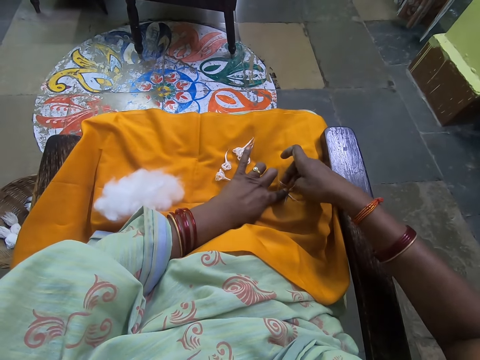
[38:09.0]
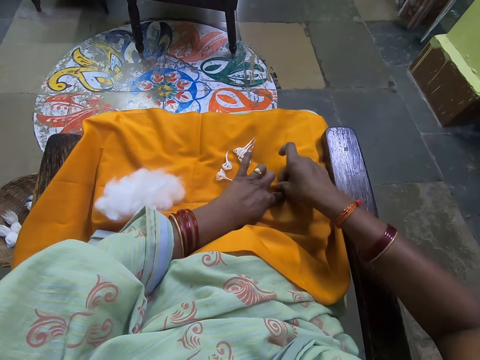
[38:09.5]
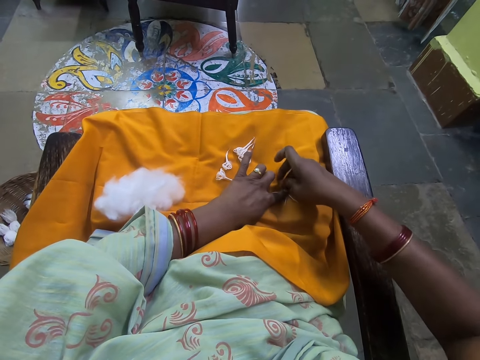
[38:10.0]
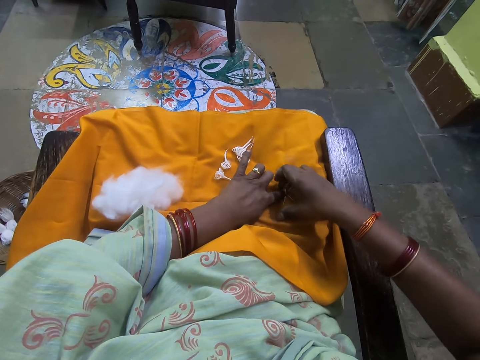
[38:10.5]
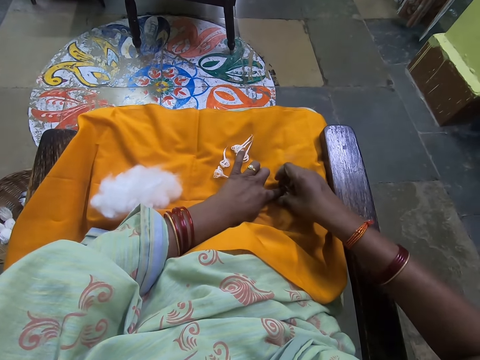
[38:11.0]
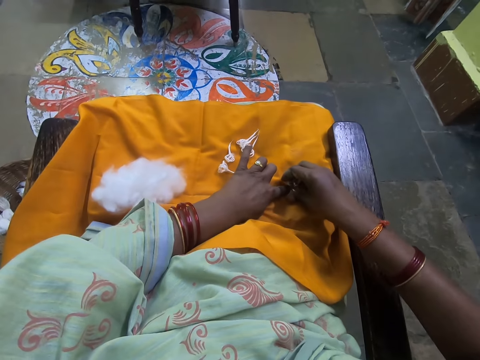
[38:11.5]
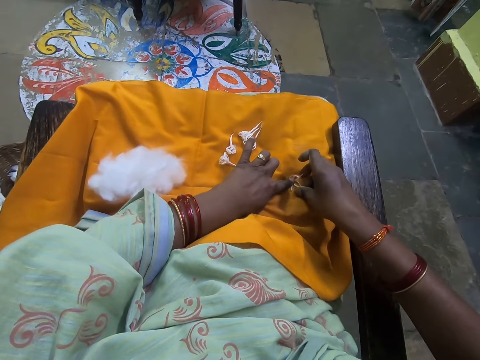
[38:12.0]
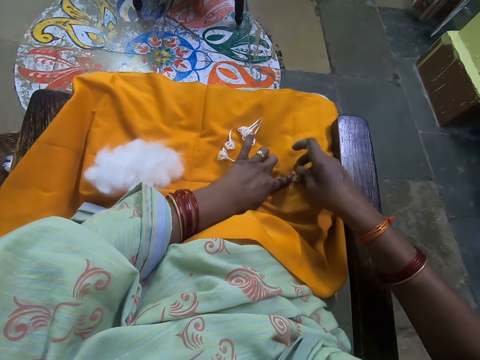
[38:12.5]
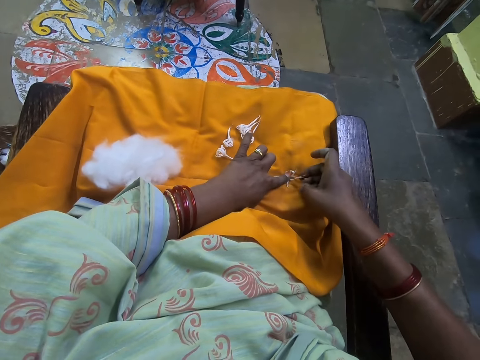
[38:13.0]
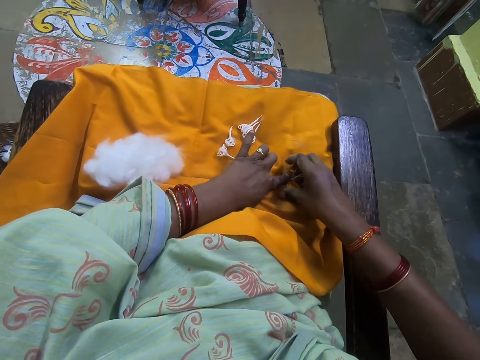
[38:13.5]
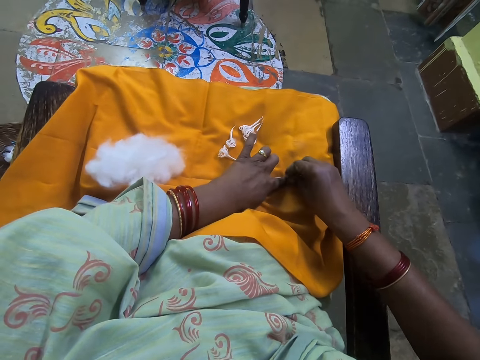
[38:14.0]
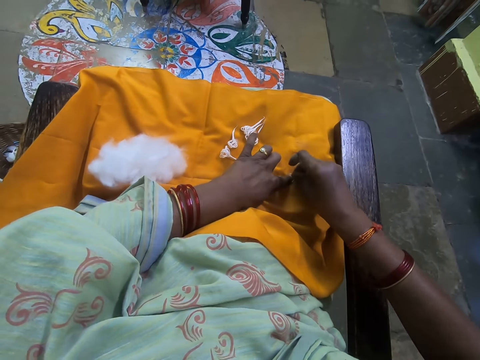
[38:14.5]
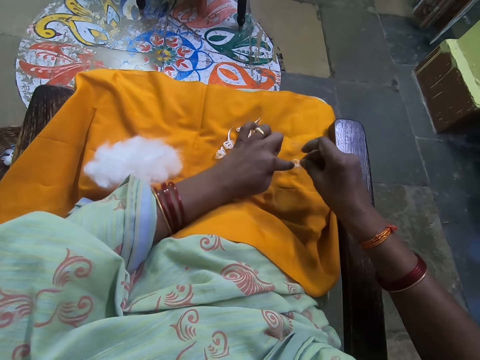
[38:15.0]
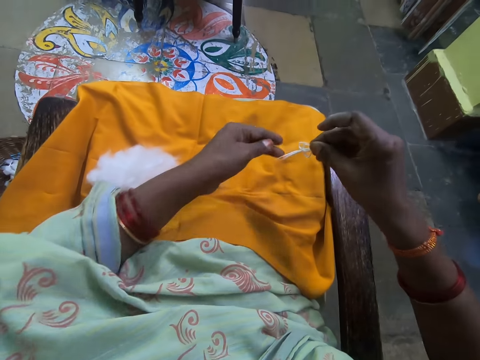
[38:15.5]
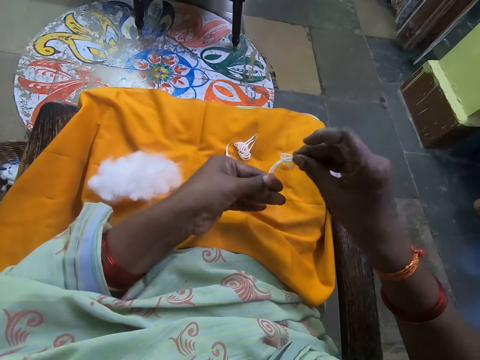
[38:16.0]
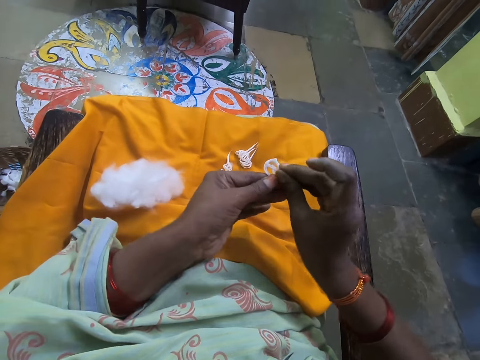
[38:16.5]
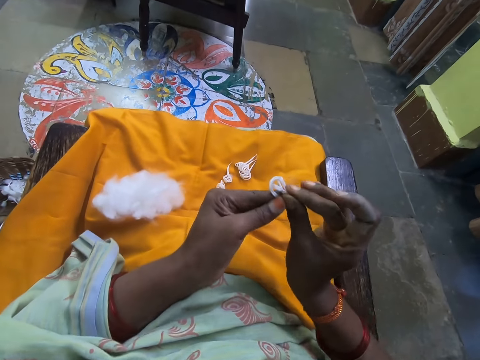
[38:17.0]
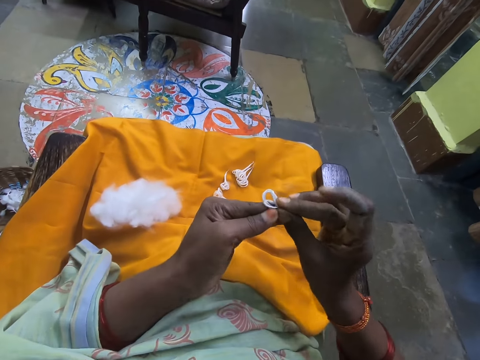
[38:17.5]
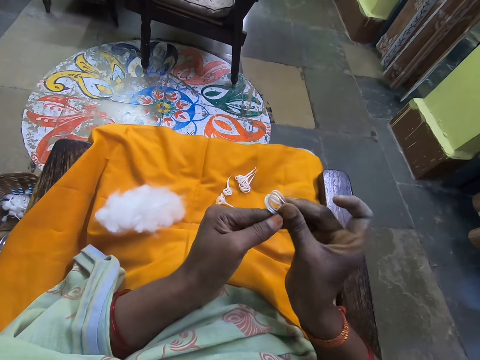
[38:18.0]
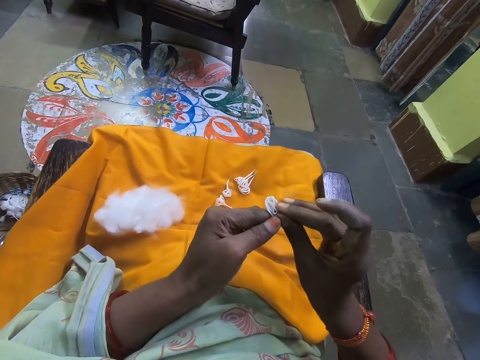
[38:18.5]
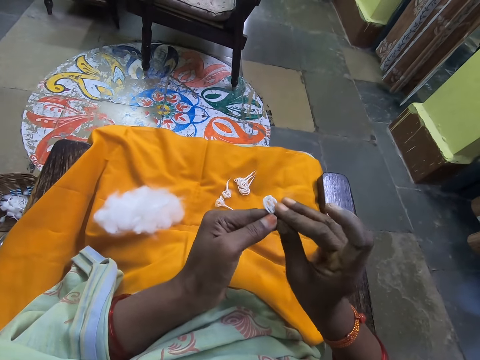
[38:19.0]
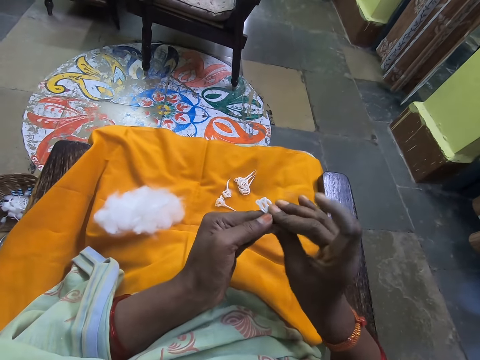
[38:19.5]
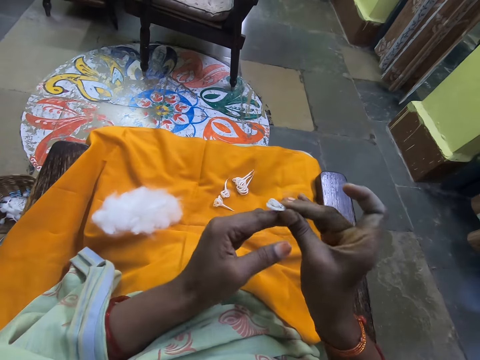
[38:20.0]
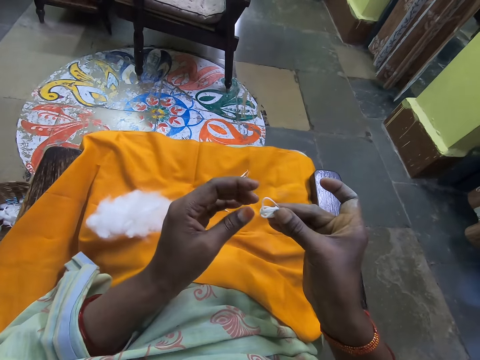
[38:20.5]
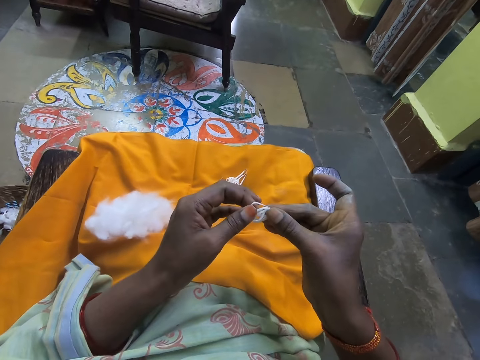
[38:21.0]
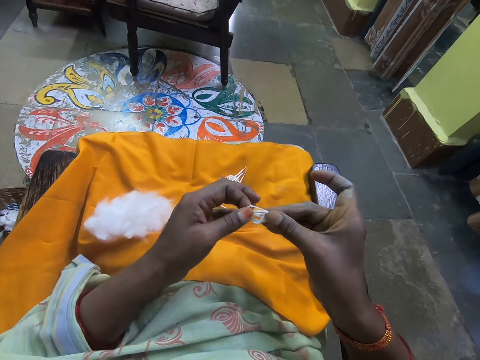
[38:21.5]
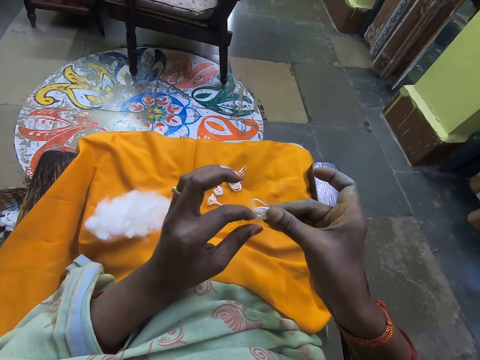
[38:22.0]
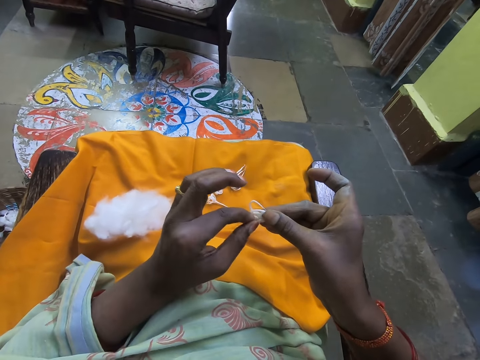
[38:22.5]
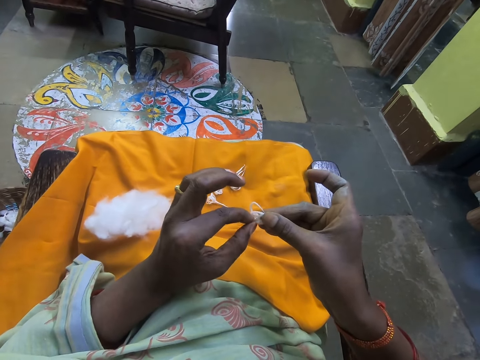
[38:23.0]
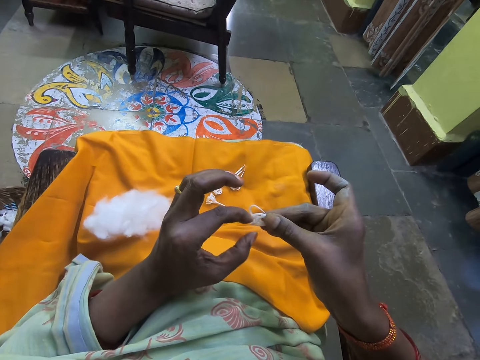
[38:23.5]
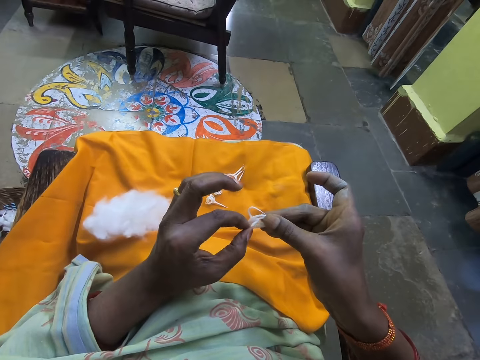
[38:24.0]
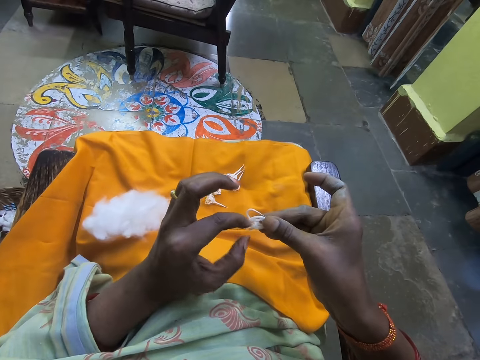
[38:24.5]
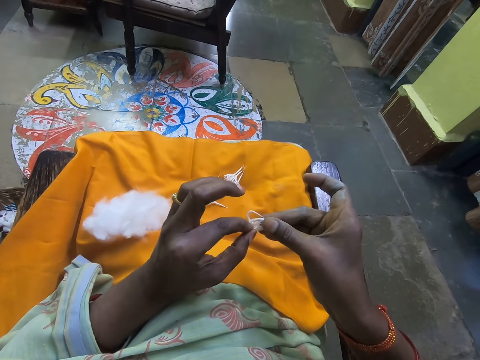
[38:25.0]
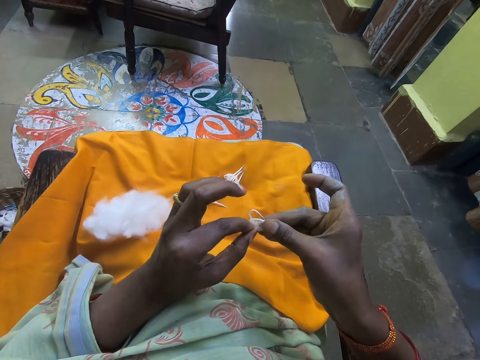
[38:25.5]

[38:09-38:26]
The camera wearer gathers the four cotton wools on the cloth with her right hand. She folds them to form a shape. She raises the cotton wools with her right hand. She folds the cotton wool with her left hand.

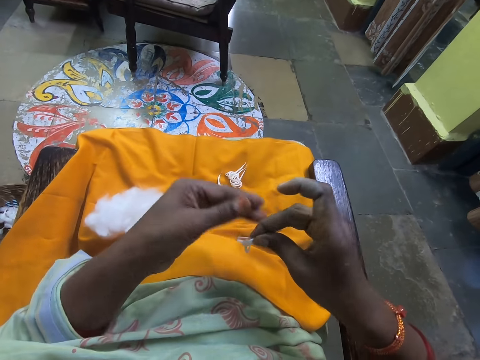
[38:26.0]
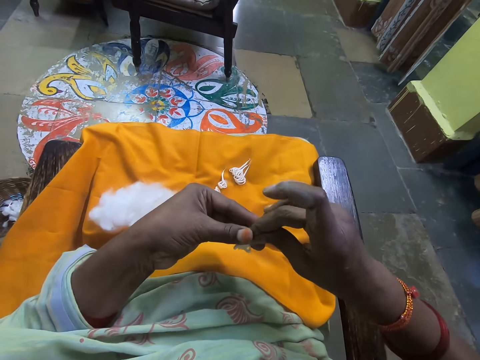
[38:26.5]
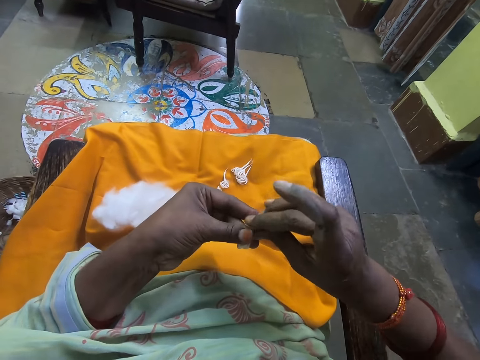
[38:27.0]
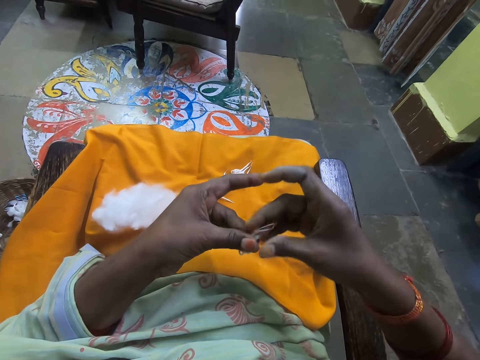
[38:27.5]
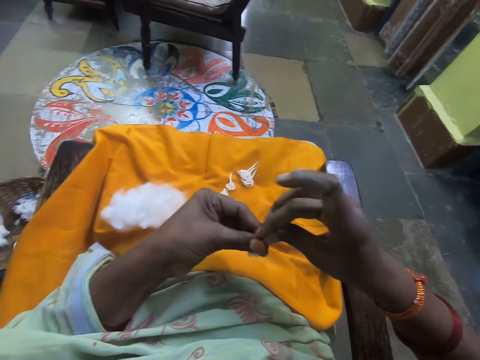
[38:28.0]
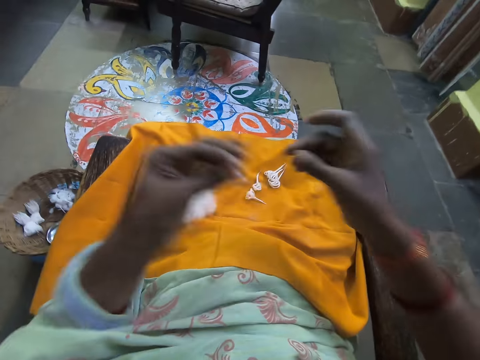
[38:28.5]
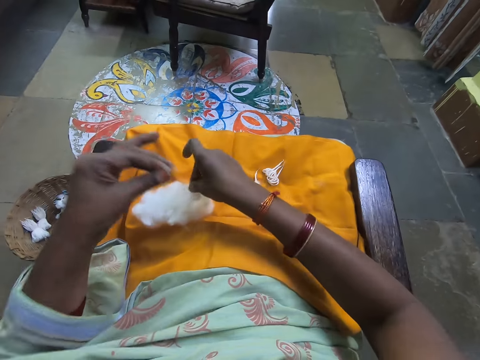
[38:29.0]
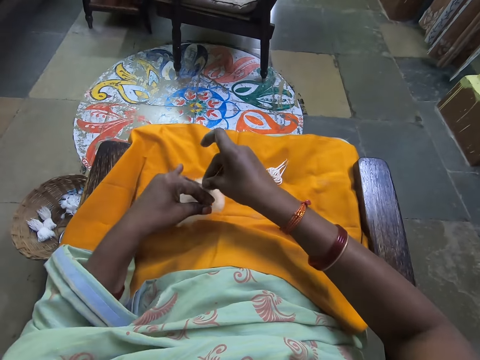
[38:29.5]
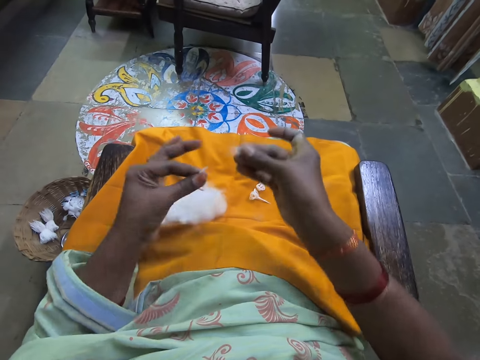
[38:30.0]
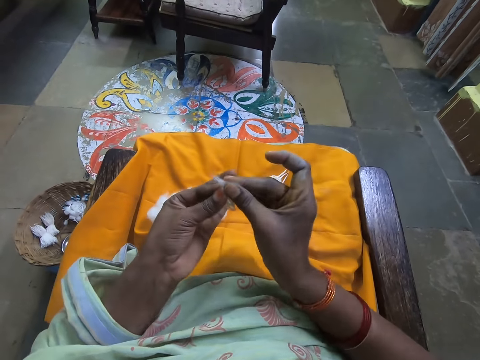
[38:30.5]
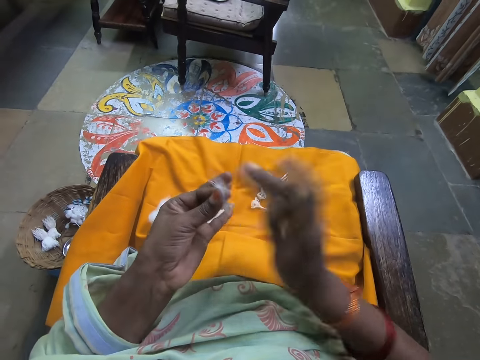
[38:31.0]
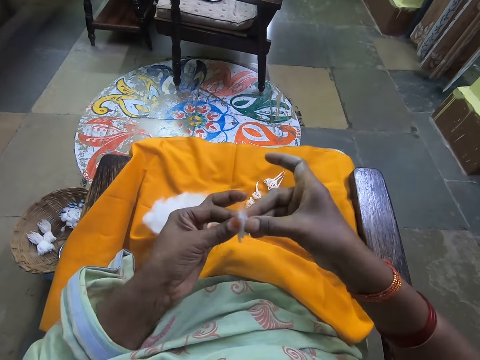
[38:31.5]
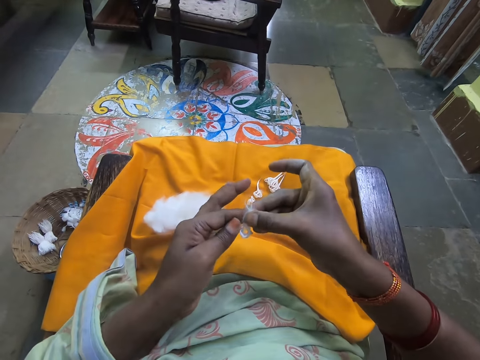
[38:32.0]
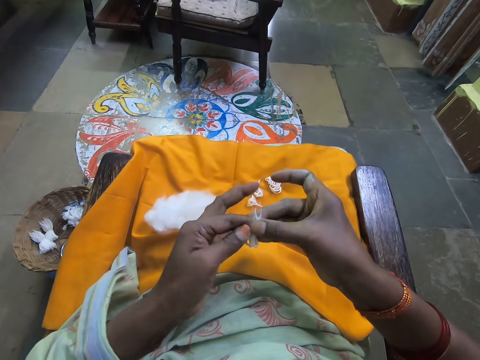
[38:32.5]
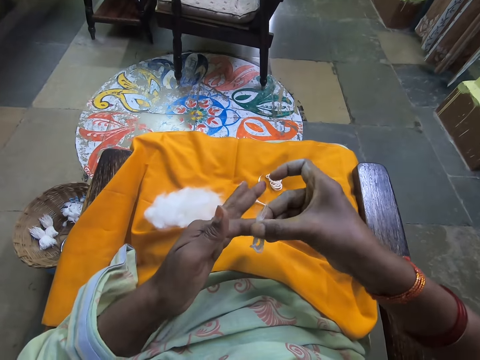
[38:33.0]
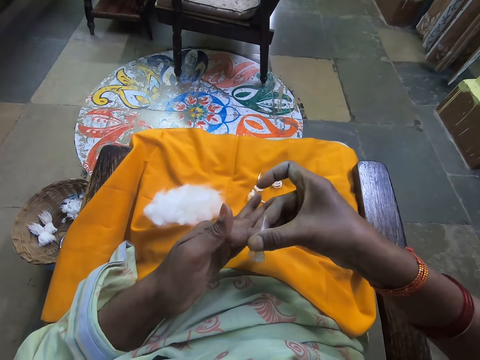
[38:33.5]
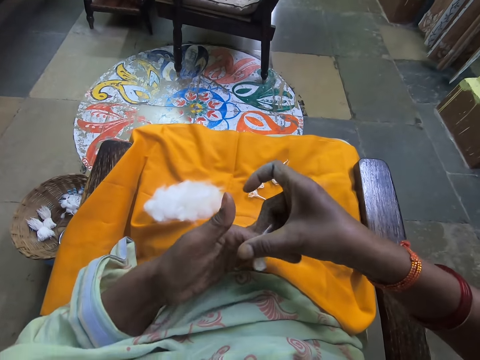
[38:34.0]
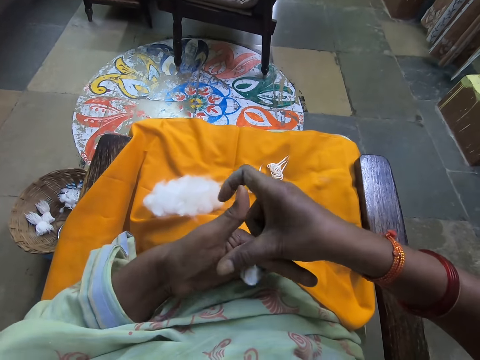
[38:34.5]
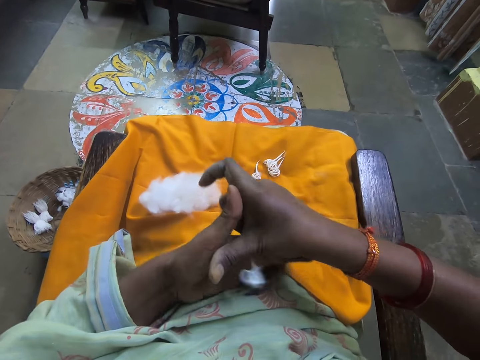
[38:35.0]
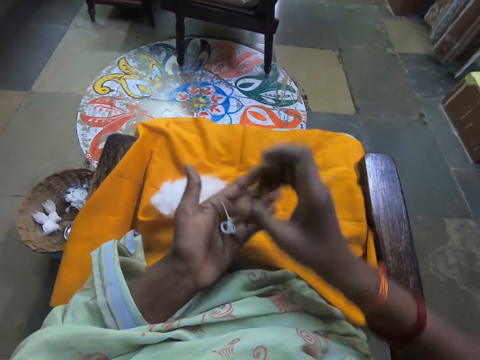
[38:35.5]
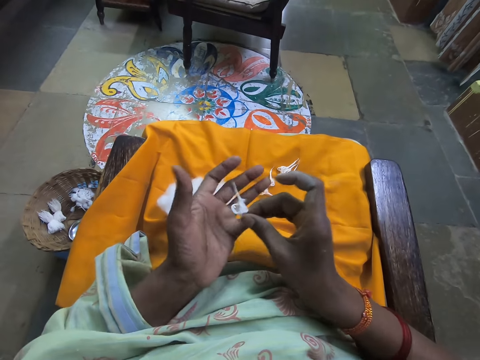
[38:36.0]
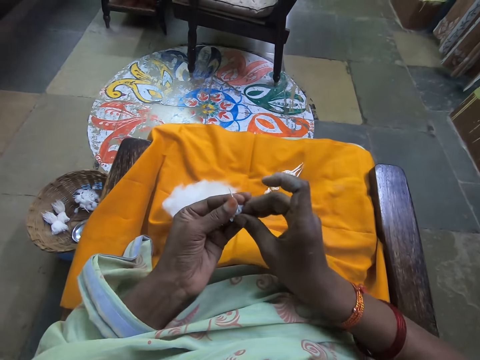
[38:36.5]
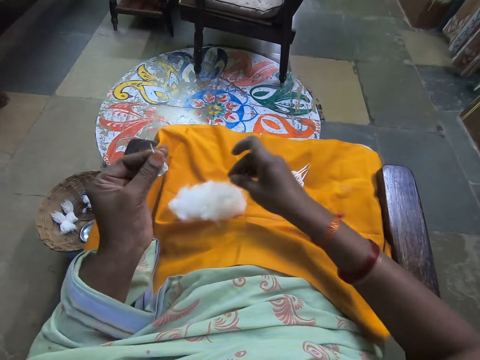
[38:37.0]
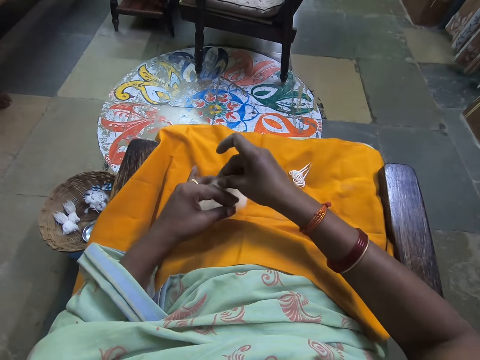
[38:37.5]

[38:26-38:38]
The camera wearer holds the cotton wool with both hands. She pulls another cotton wool on the cloth with her right hand. She adds the cotton on the wools. She rolls the cotton wool into shape with both hands.
